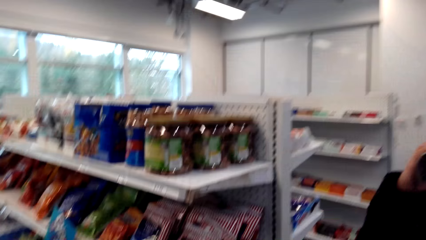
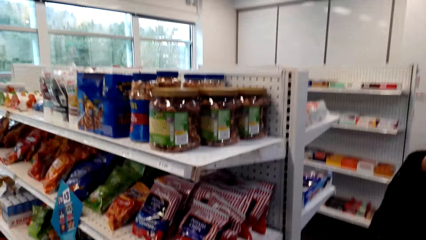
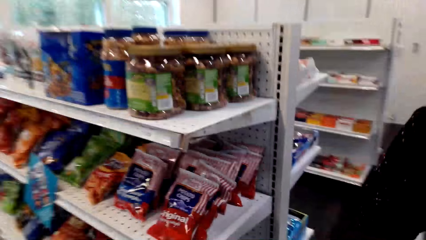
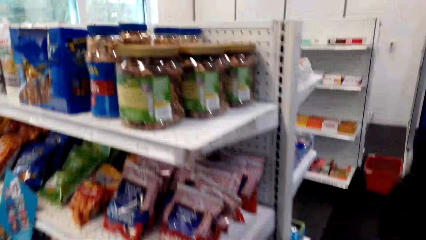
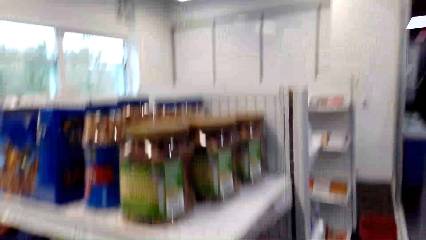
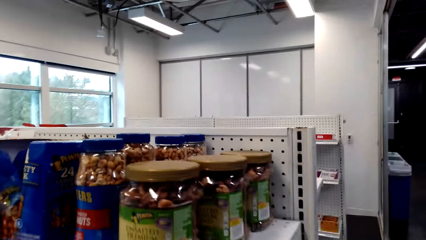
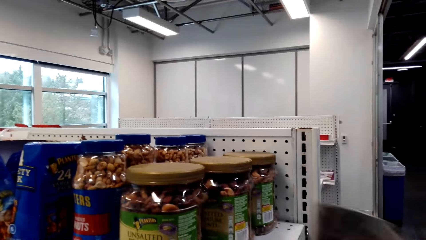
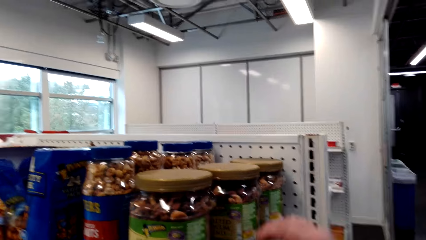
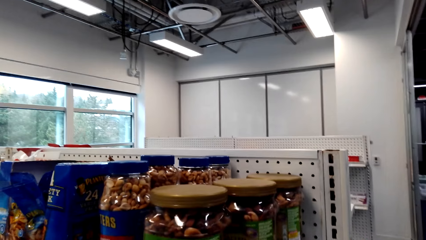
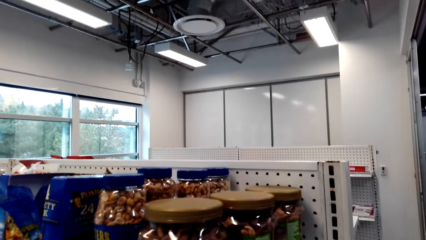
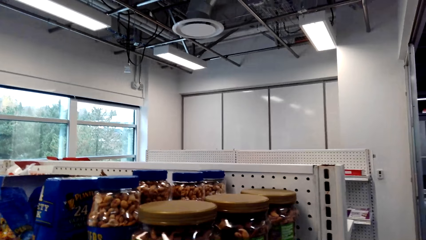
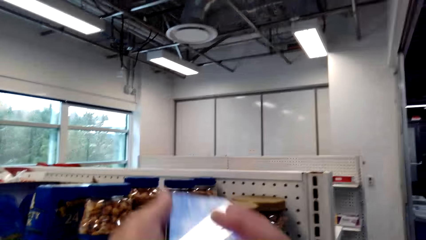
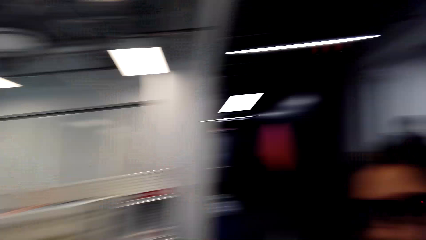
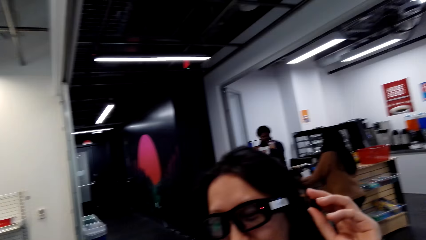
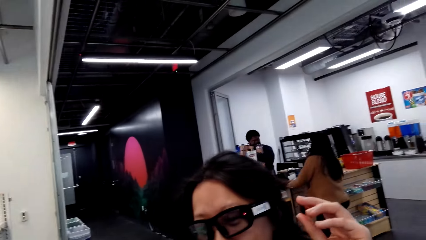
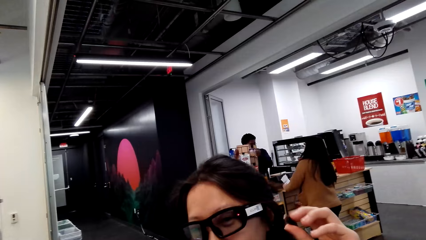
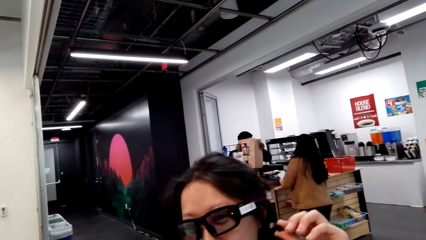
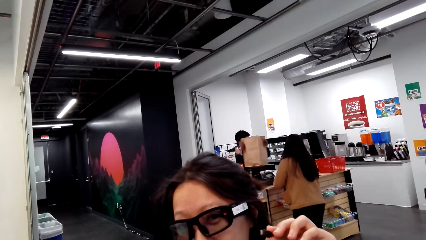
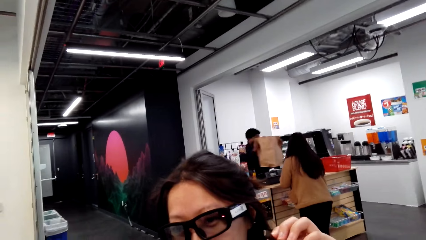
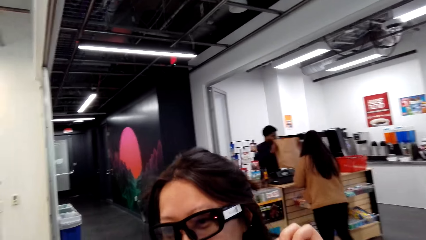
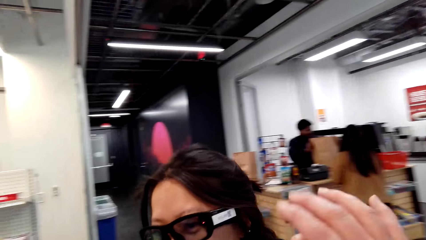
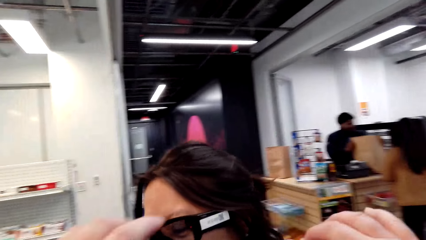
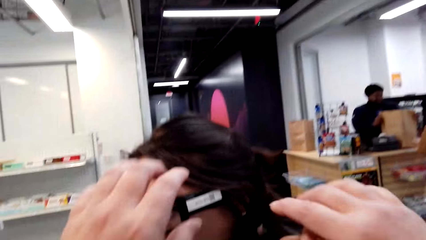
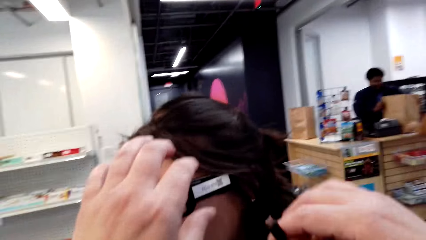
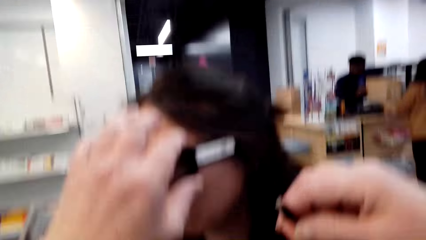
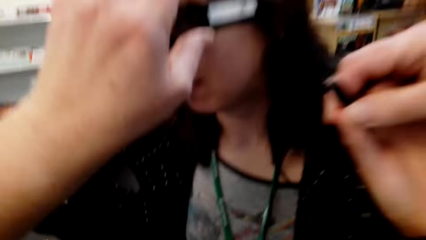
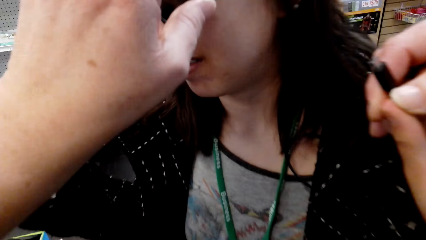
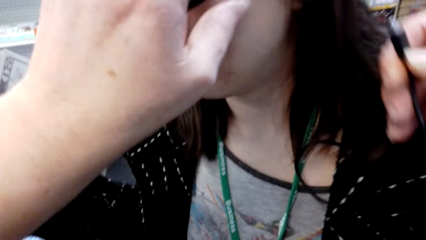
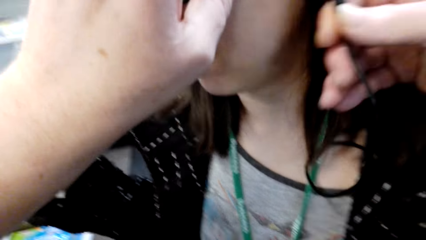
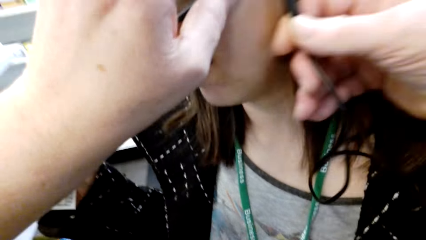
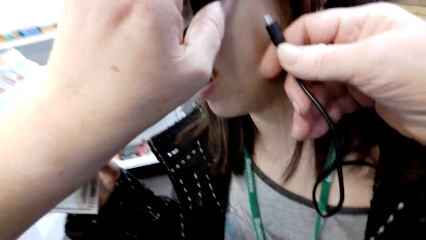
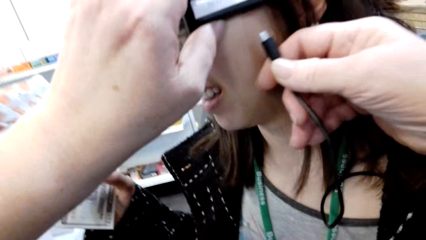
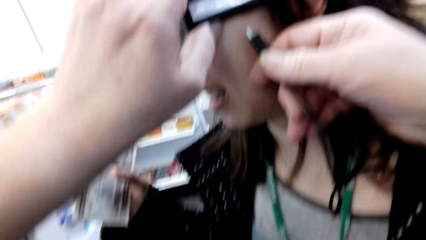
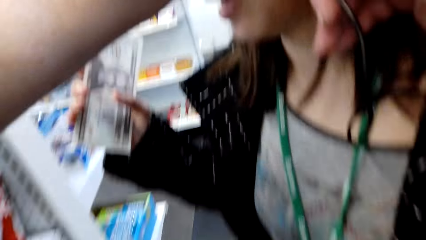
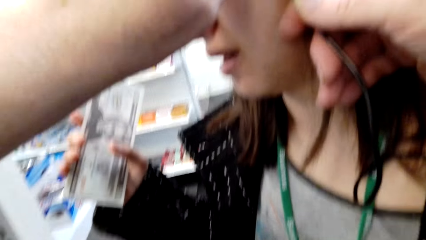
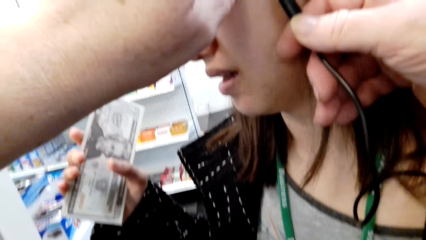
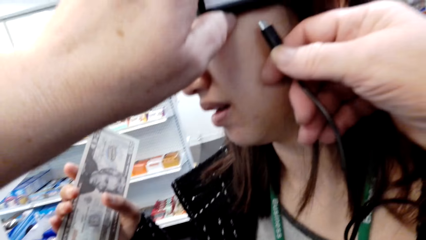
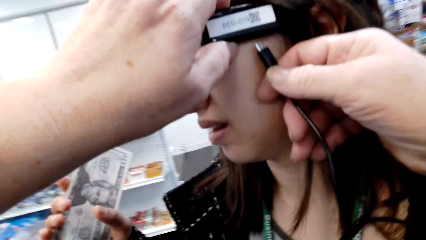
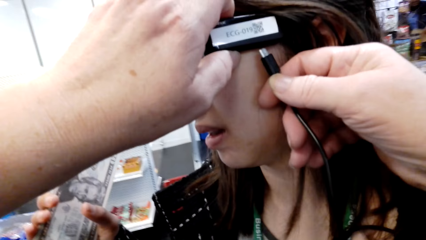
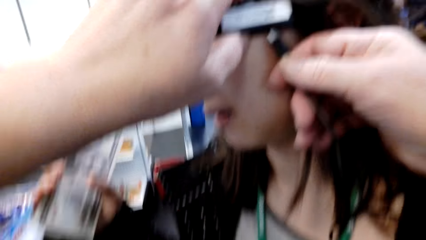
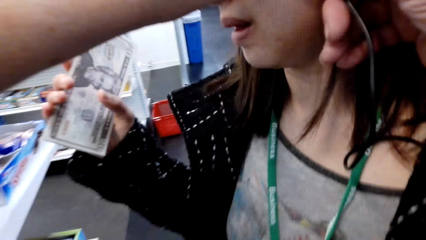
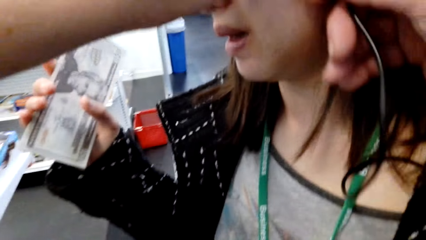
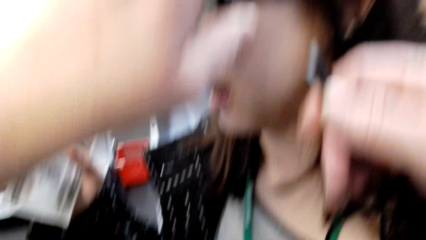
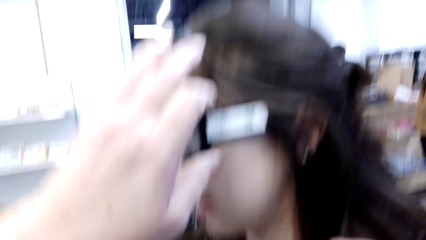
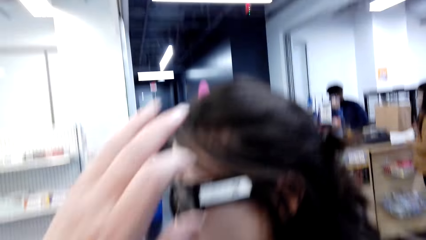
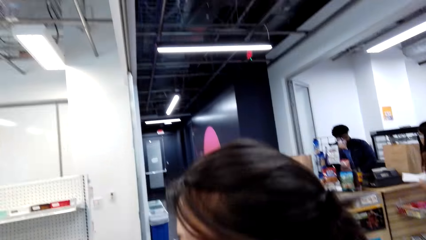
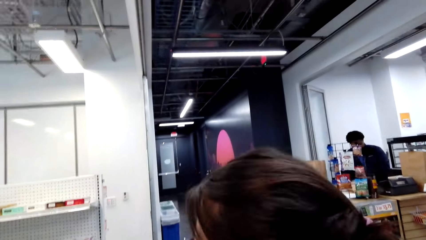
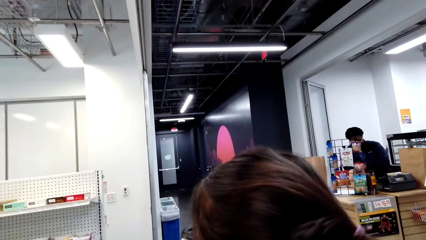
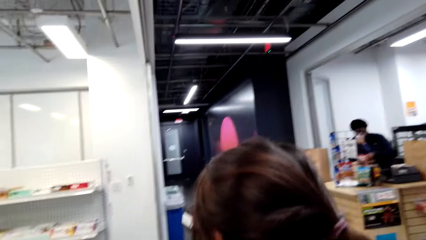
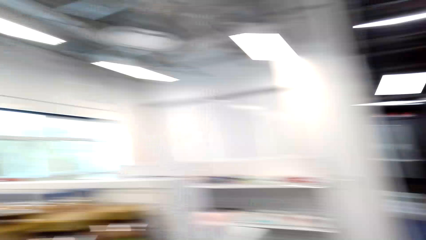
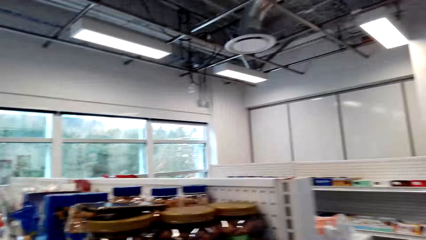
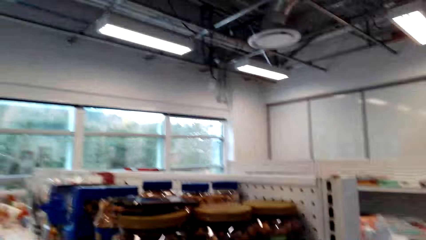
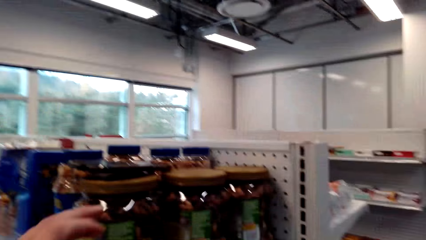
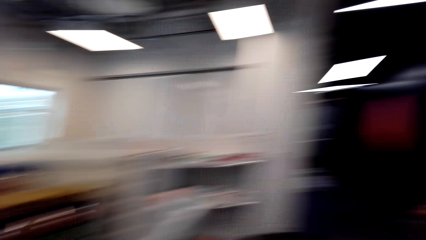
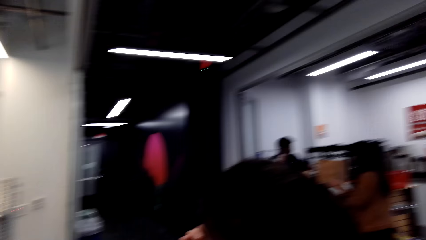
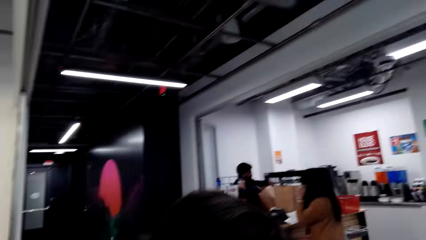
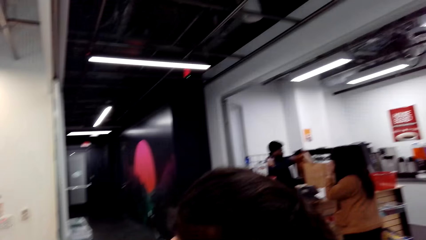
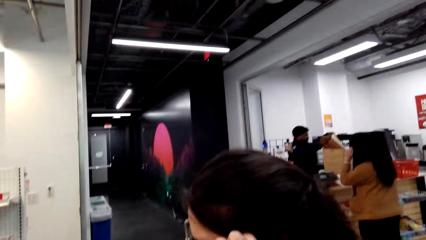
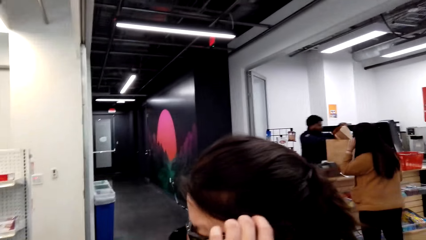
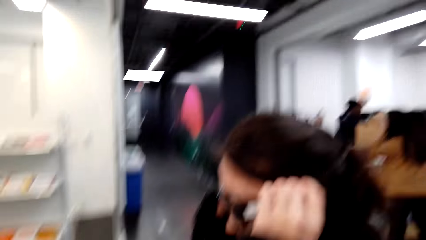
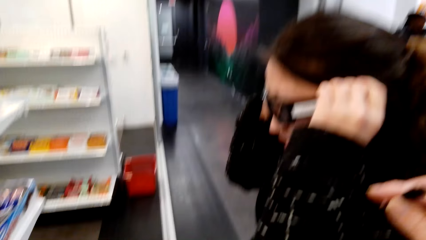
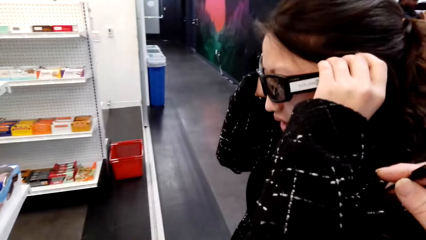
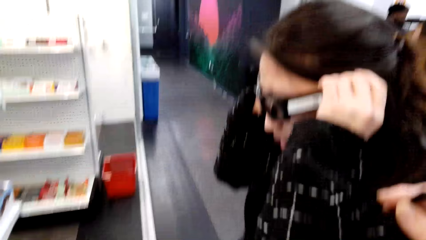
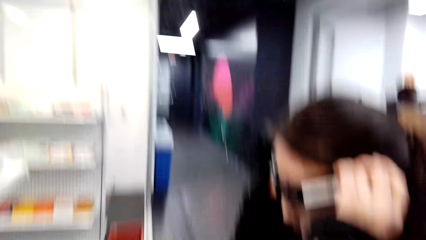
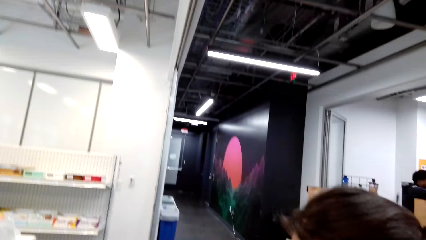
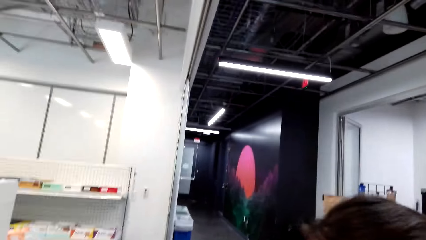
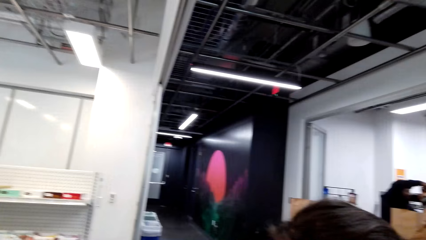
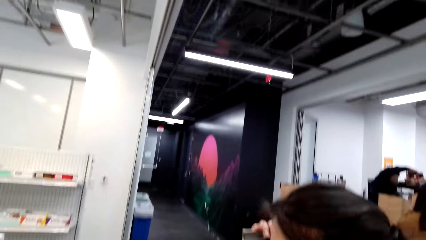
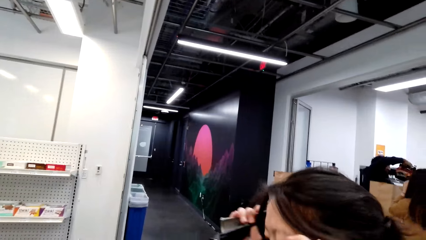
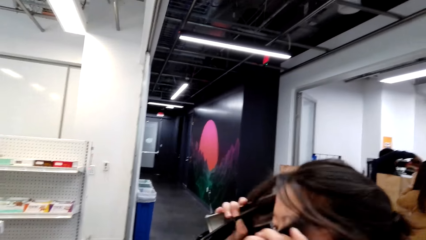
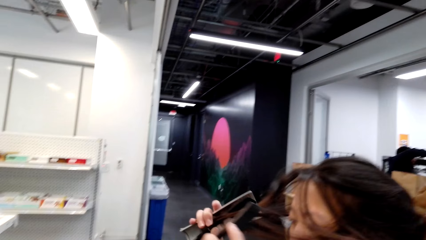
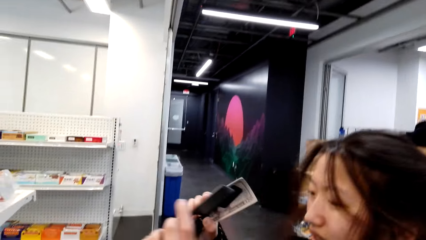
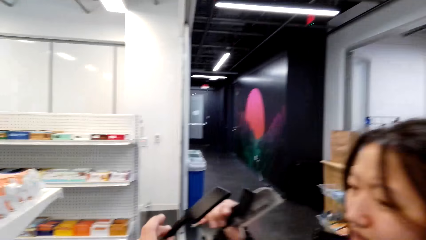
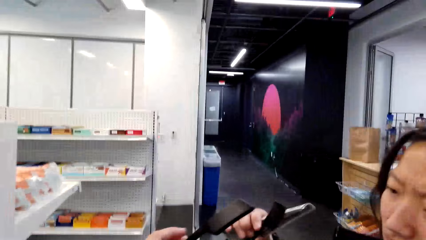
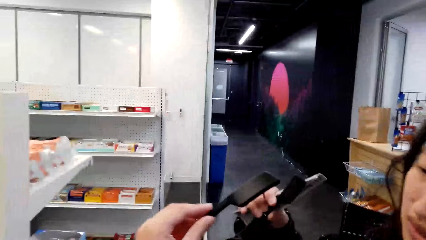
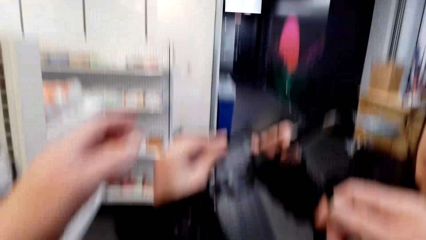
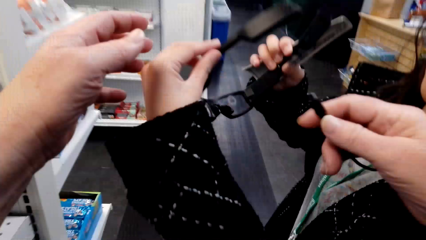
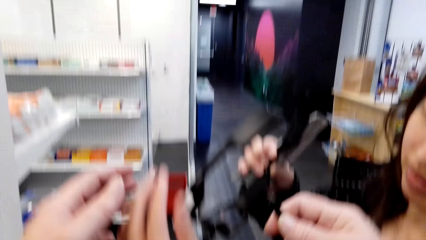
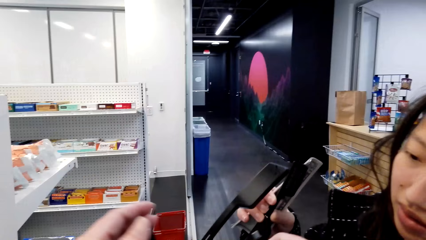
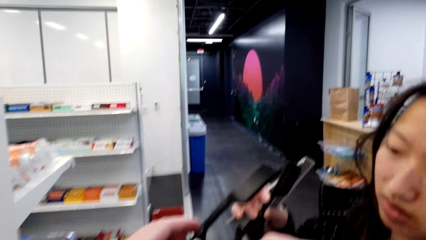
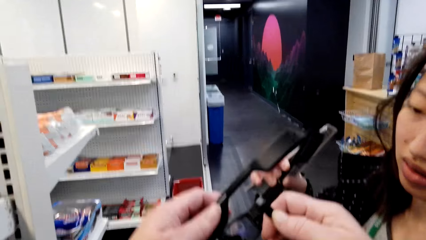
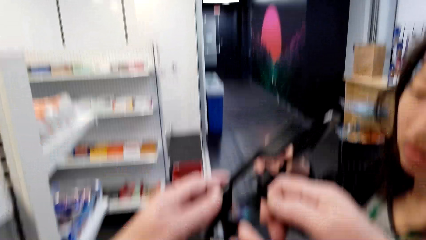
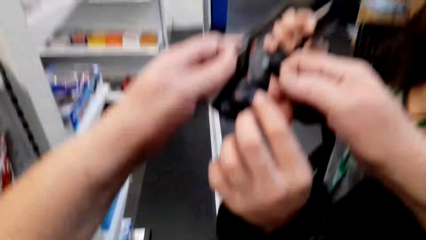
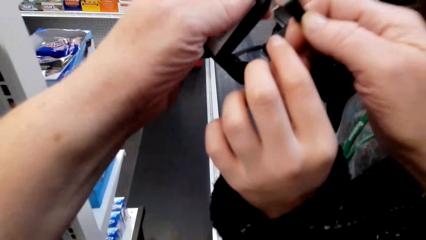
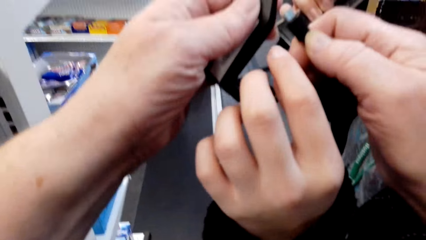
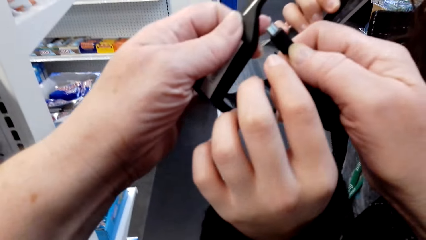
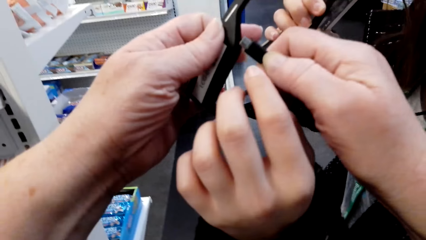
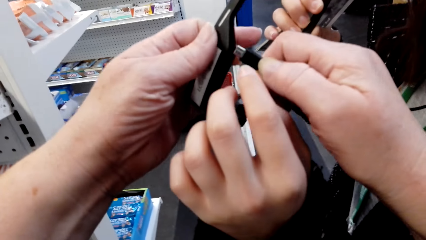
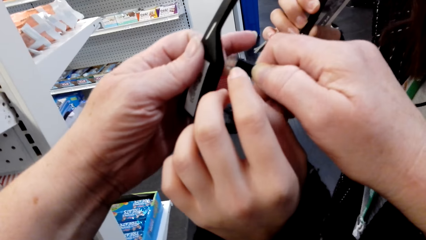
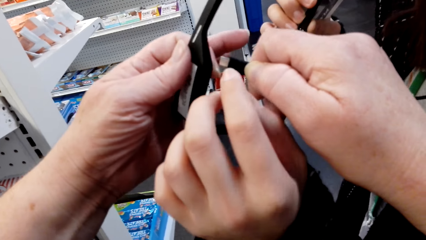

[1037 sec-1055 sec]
The camera wearer stares at the shelf. They speak to a lady. They stare at the lady. The lady removes the spectacles. The lady speaks to the camera wearer. The camera wearer holds the cable with the right hand. They hold the spectacles with the left hand. They stare at the shelf. They look around the supermarket. They remove the spectacles. They put the cable in the spectacles.
